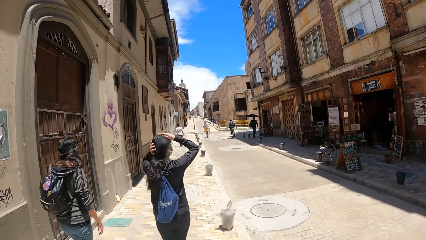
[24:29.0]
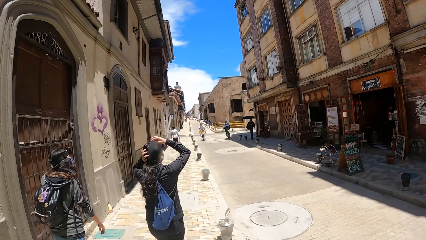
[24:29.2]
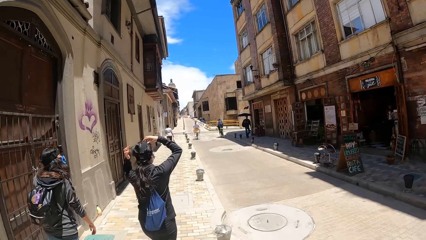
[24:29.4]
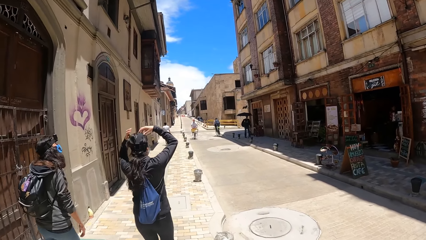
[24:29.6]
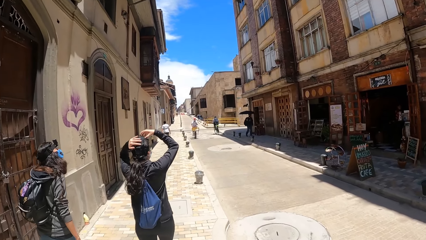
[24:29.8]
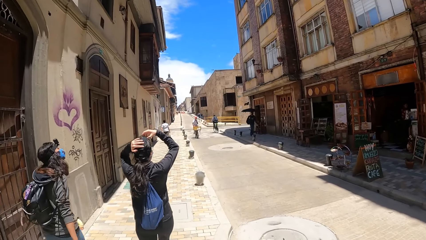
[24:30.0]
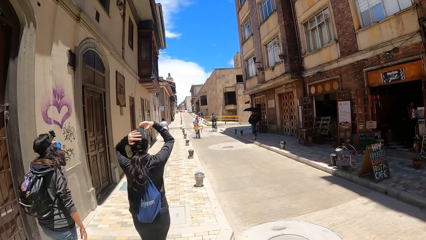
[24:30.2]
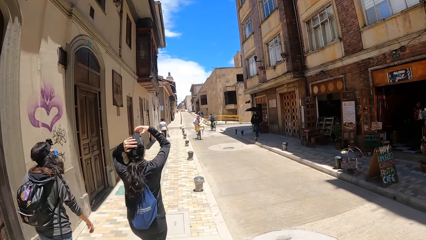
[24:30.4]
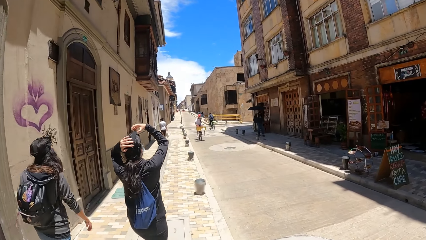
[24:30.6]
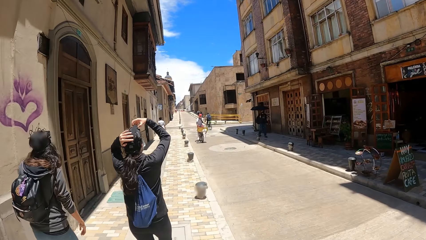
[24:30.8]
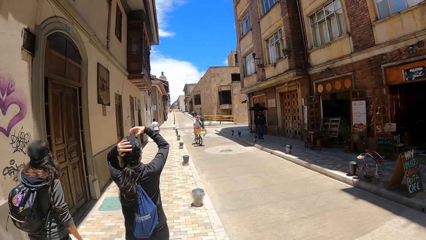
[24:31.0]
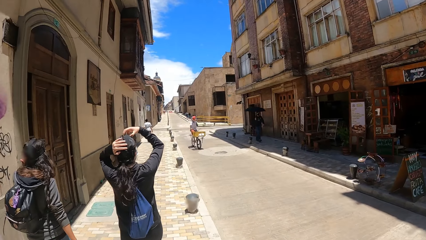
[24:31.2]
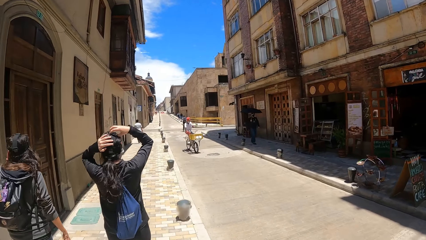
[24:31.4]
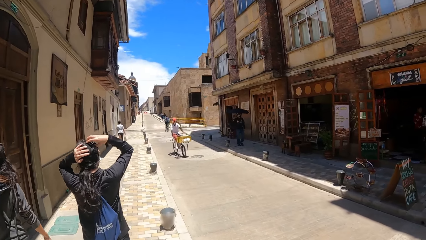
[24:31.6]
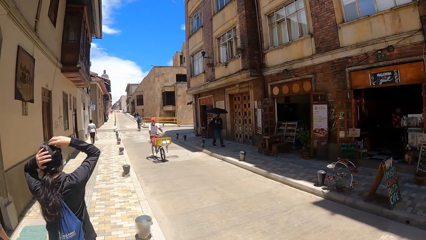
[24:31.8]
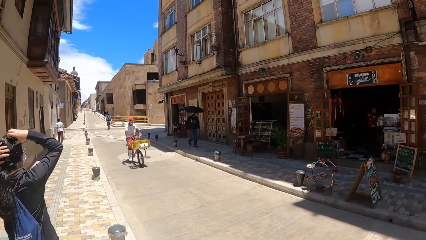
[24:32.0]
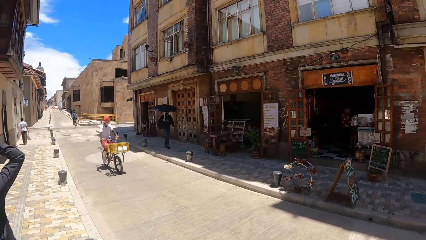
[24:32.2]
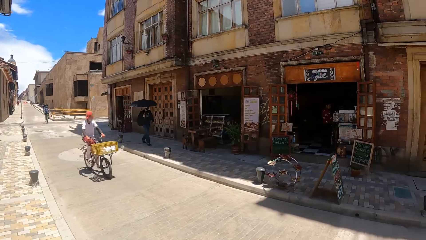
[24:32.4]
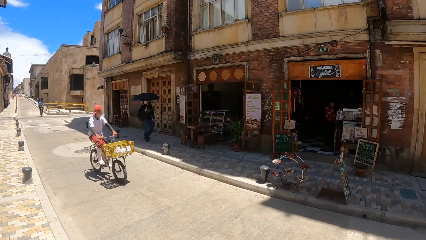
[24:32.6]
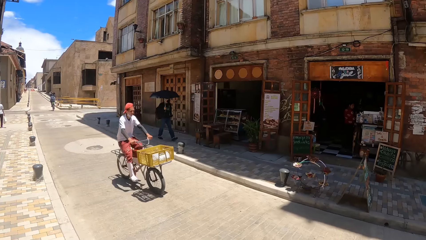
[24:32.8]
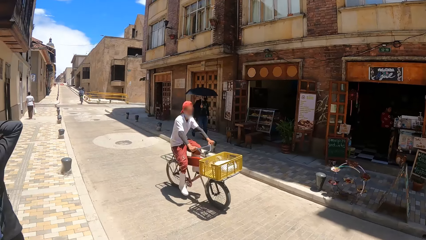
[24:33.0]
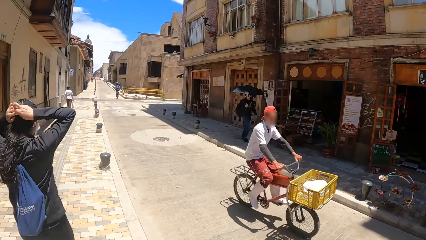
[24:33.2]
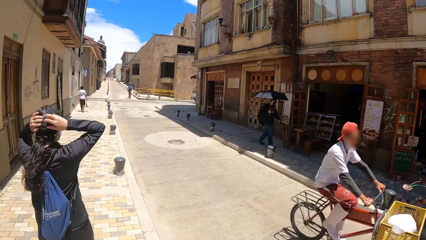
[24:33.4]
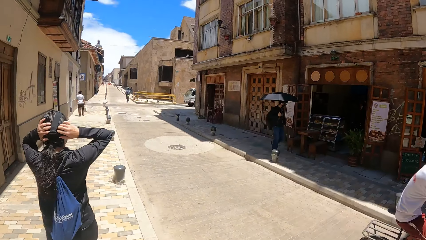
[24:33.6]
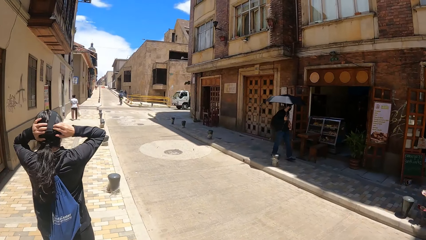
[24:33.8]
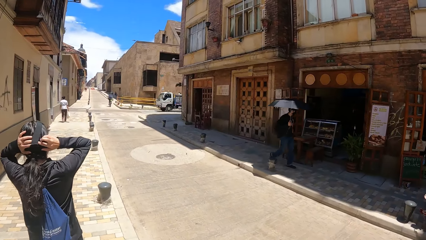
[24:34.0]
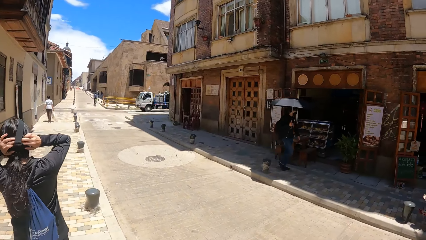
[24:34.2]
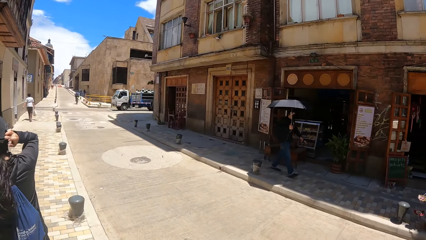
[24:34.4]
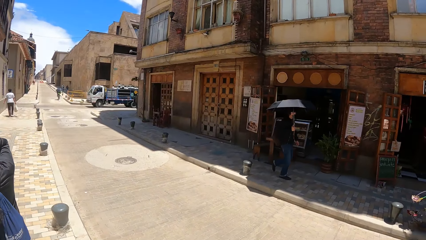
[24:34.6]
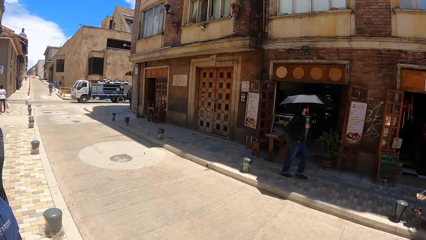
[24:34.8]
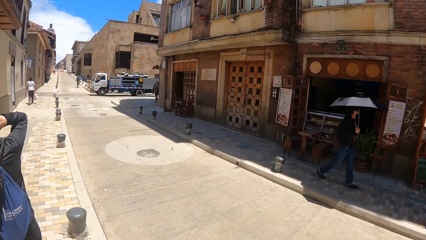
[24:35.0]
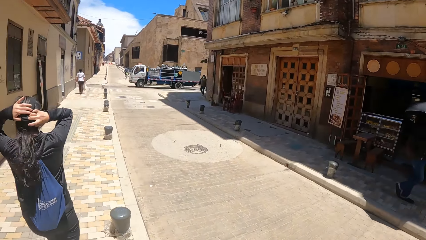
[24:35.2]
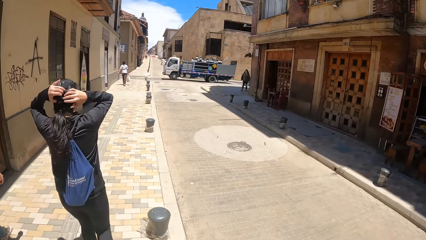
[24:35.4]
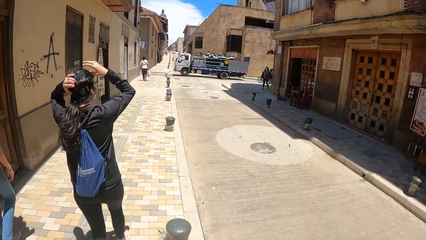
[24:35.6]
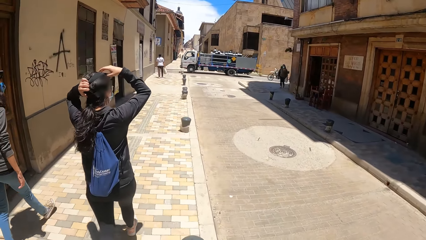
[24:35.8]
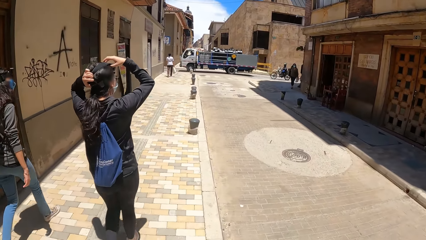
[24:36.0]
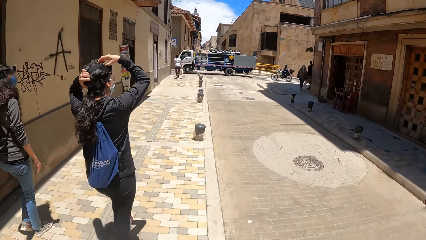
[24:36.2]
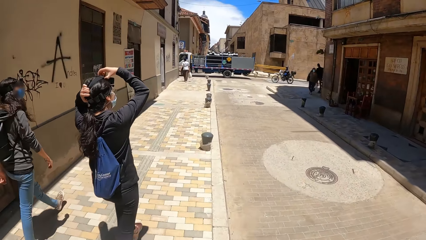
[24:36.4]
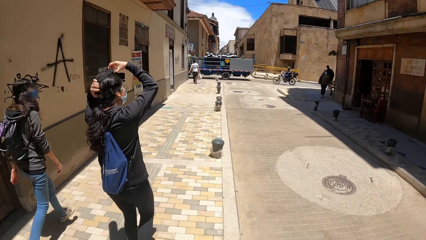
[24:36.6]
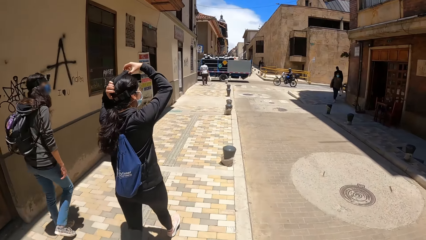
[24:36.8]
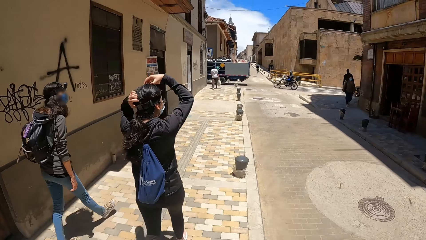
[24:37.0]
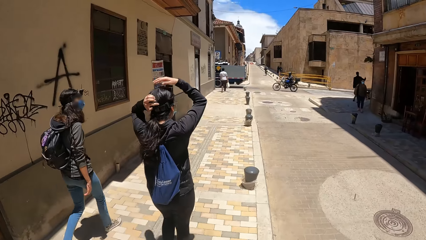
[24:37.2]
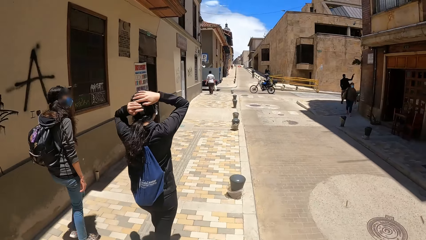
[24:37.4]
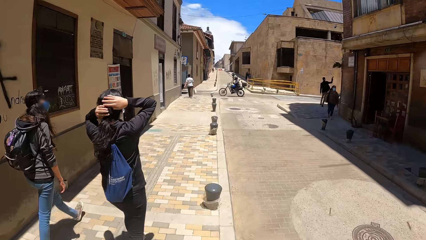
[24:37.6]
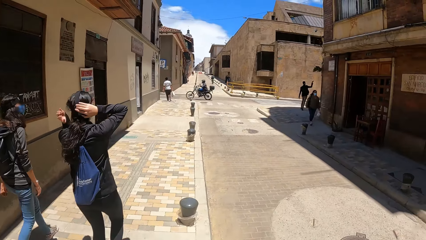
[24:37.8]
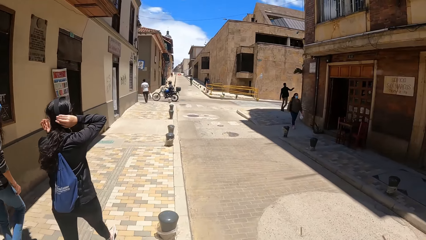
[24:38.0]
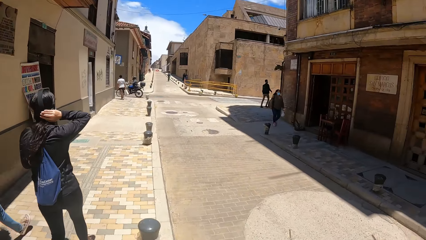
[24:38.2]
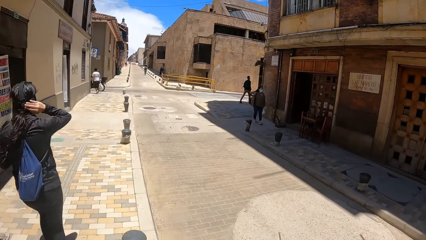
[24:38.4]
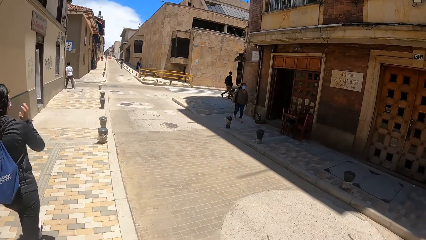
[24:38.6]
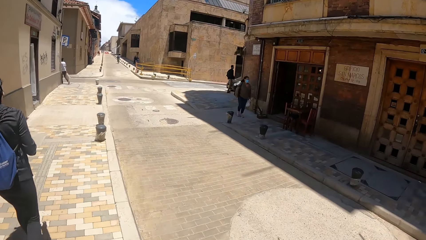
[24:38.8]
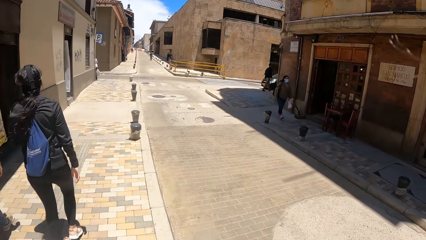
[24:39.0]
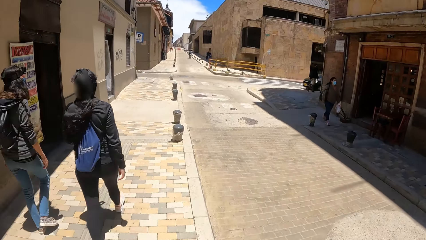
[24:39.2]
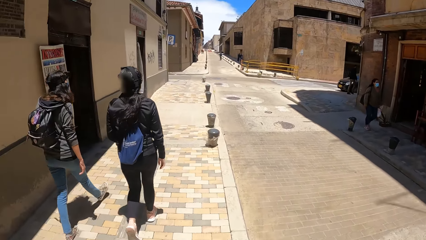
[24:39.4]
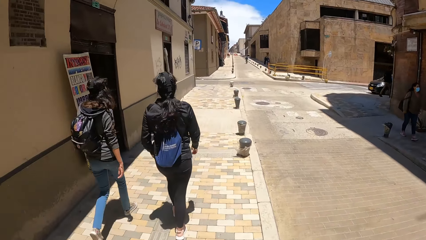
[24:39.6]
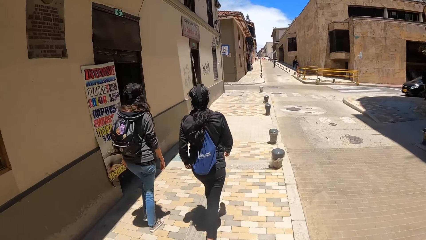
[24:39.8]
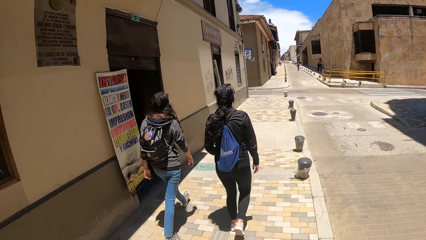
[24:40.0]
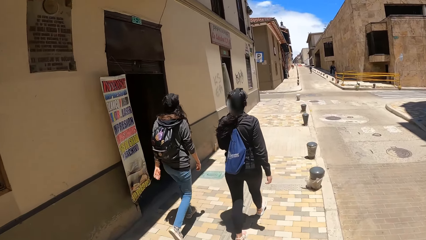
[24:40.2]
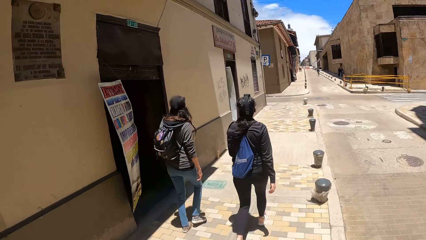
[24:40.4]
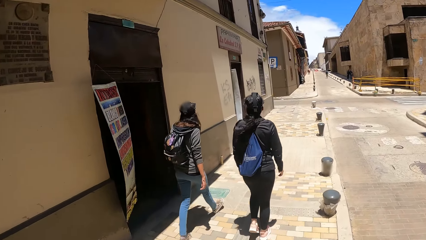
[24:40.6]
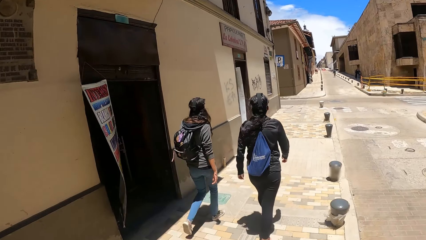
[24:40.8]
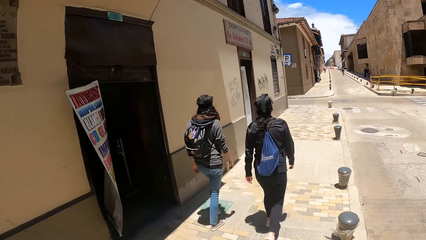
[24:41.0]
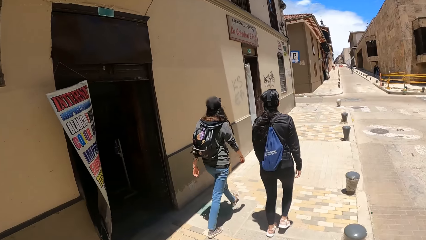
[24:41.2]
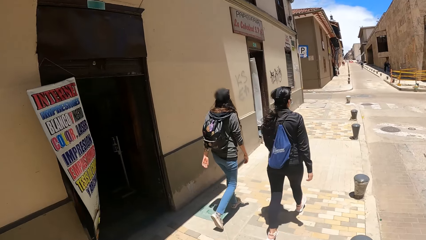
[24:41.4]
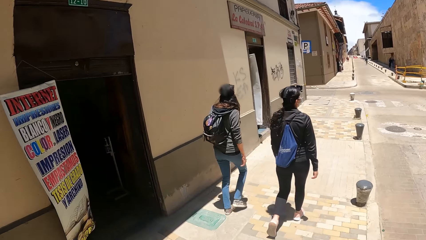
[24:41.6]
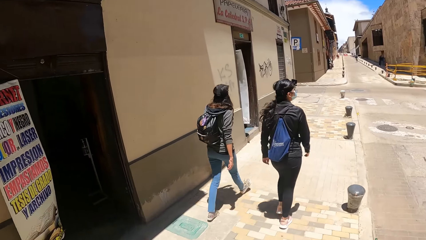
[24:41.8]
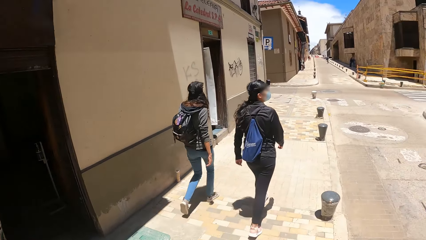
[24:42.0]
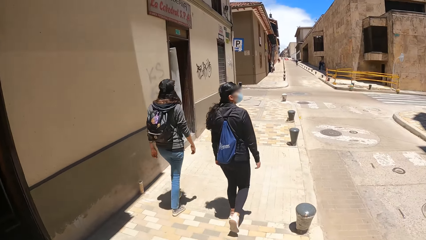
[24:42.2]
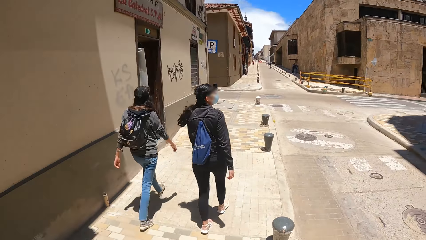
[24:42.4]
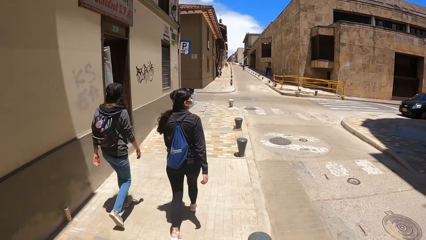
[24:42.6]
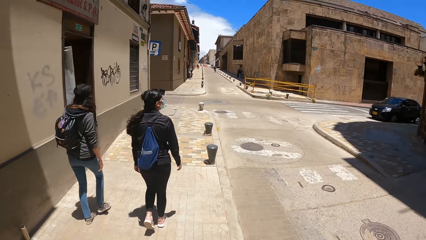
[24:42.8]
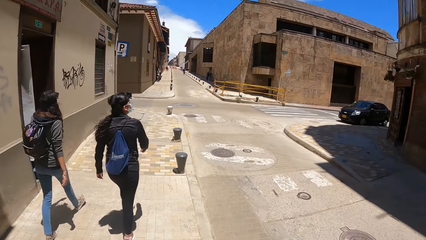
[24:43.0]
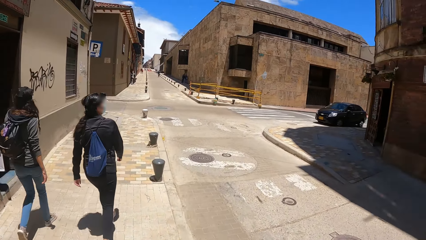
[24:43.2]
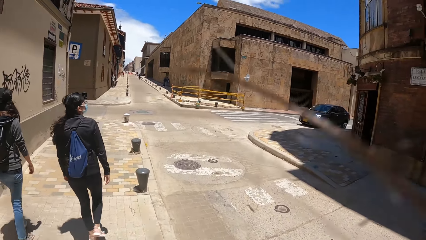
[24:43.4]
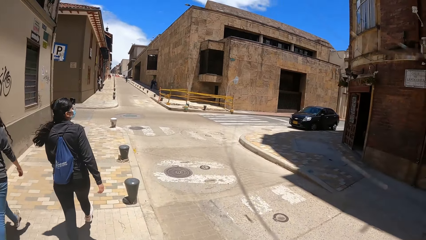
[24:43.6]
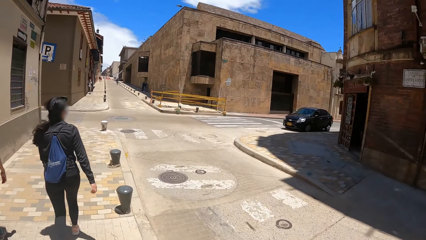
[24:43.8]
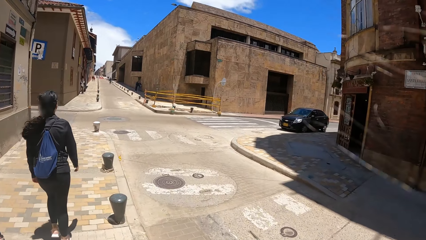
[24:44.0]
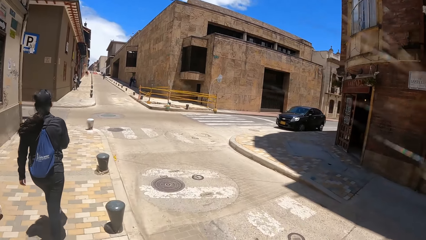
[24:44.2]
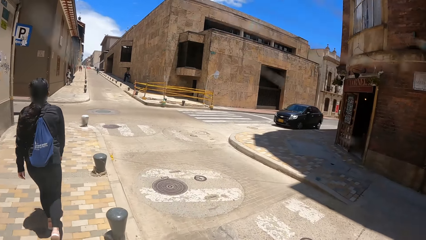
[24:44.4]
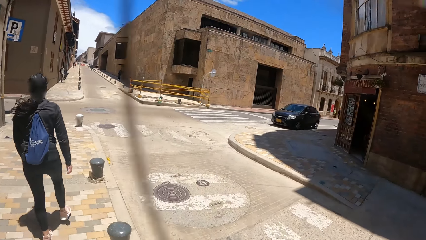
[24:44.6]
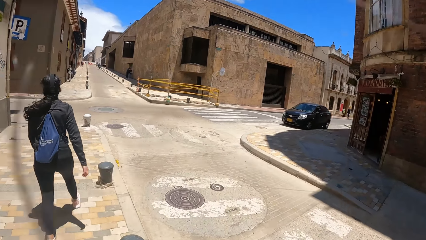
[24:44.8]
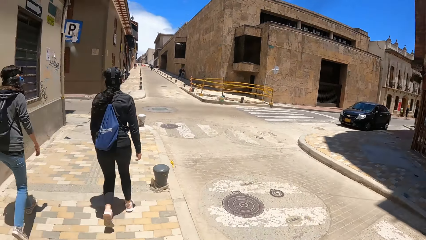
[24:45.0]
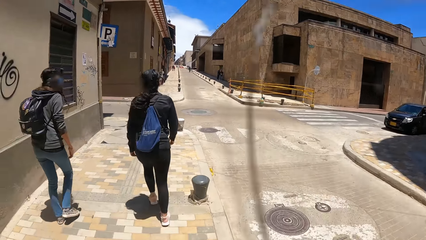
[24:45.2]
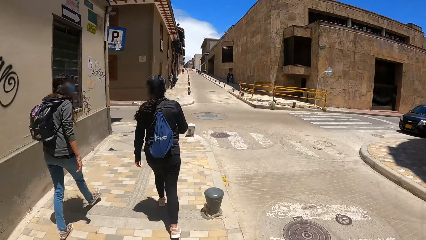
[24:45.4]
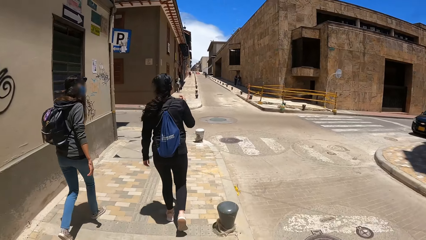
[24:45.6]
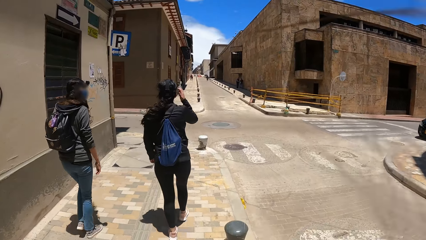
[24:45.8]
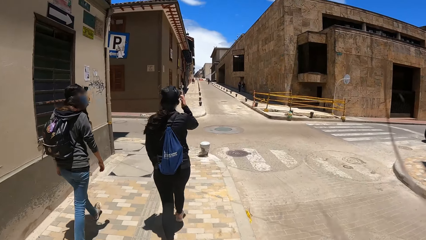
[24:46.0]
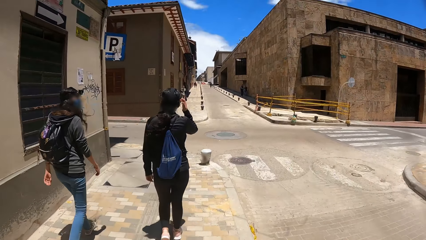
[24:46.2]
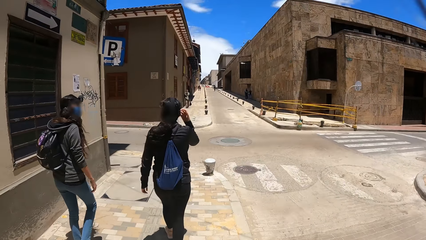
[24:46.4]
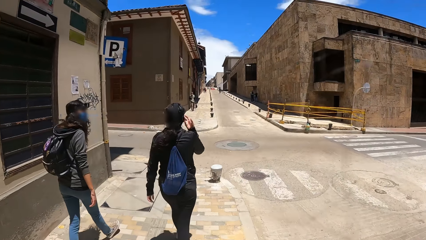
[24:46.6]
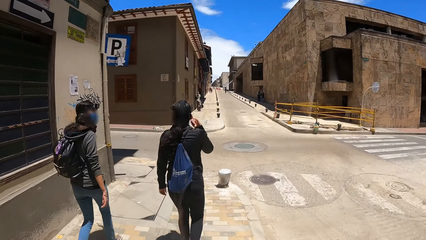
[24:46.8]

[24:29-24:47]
The camera wearer walks along the street. They look around the street. They walk along the street.
